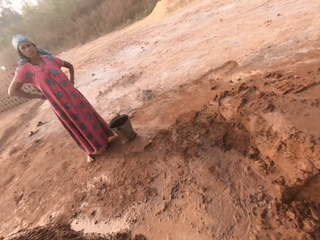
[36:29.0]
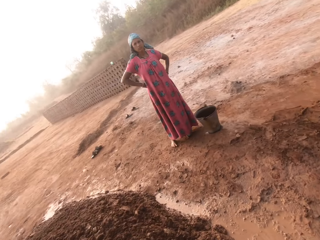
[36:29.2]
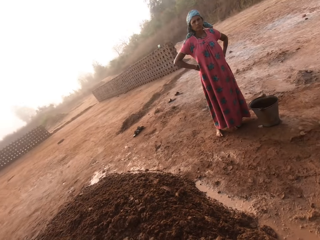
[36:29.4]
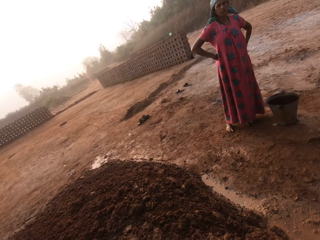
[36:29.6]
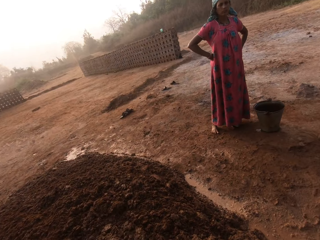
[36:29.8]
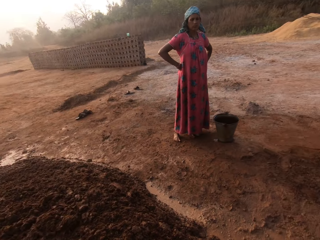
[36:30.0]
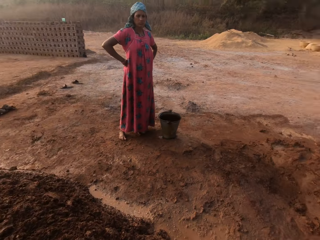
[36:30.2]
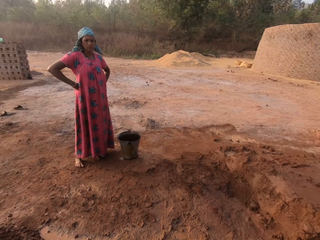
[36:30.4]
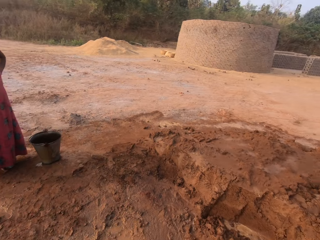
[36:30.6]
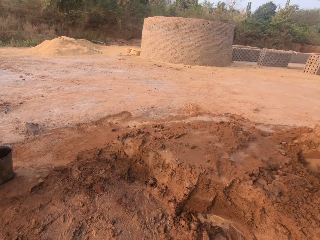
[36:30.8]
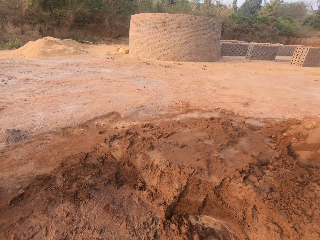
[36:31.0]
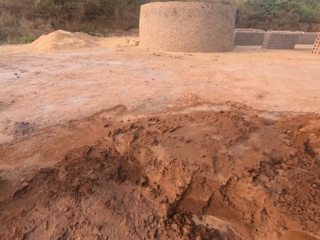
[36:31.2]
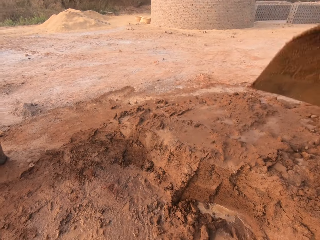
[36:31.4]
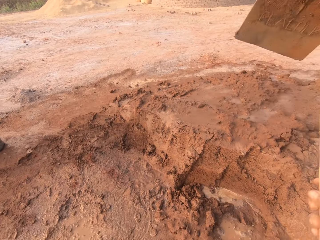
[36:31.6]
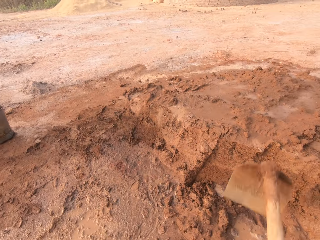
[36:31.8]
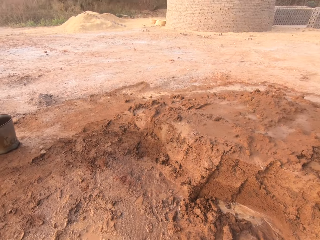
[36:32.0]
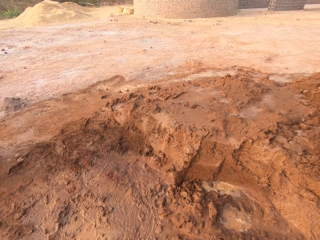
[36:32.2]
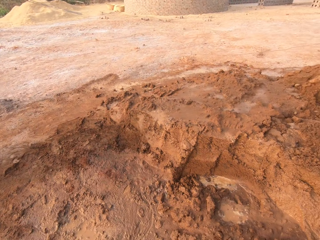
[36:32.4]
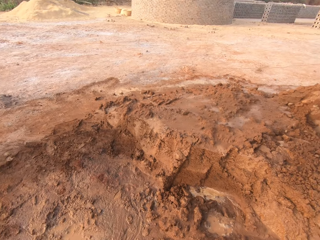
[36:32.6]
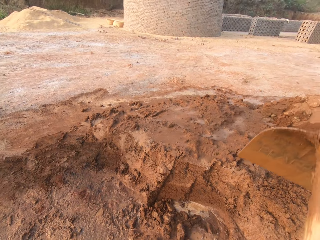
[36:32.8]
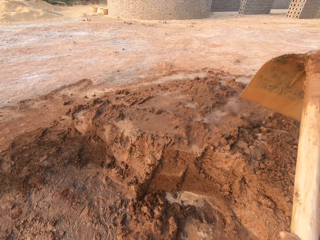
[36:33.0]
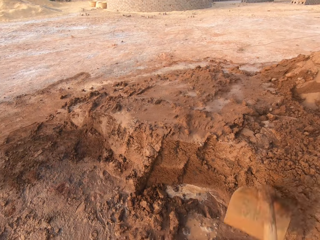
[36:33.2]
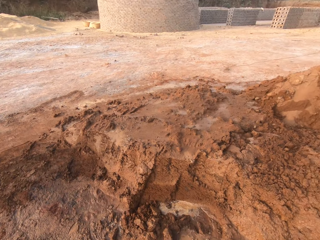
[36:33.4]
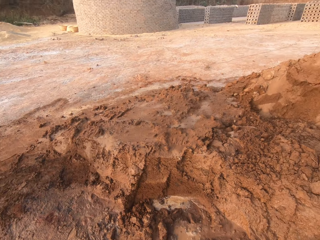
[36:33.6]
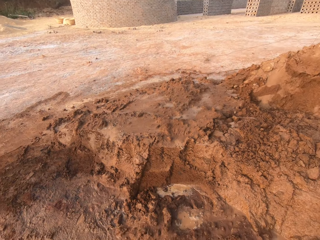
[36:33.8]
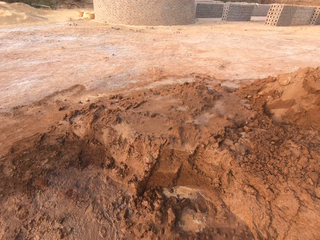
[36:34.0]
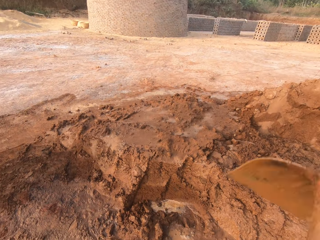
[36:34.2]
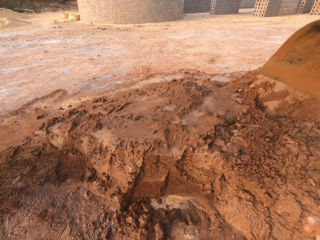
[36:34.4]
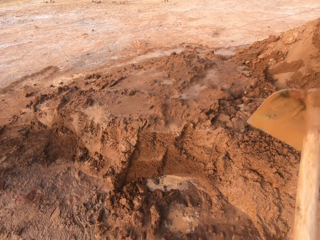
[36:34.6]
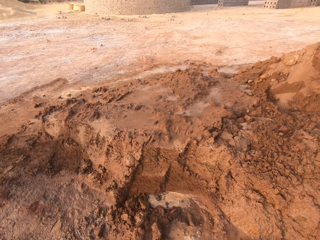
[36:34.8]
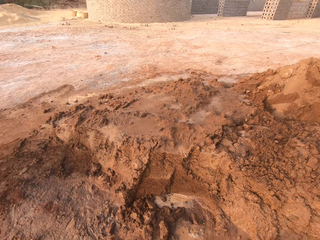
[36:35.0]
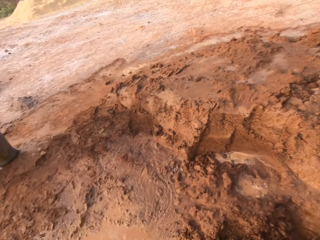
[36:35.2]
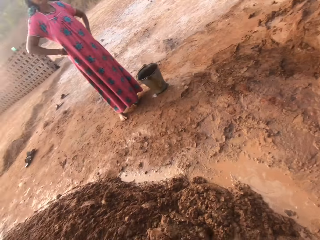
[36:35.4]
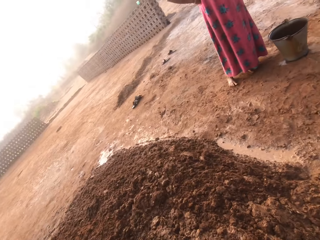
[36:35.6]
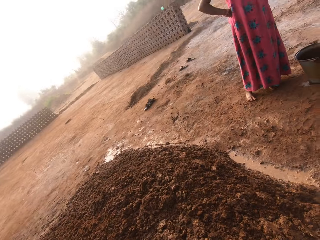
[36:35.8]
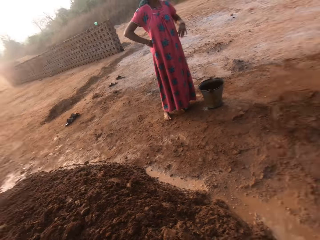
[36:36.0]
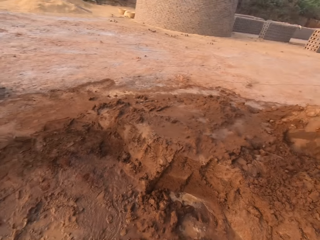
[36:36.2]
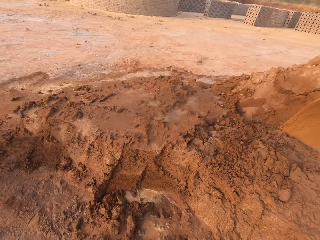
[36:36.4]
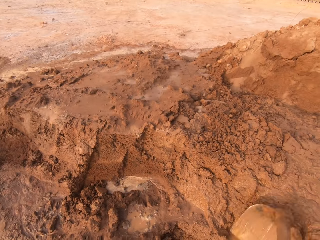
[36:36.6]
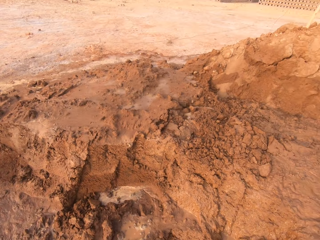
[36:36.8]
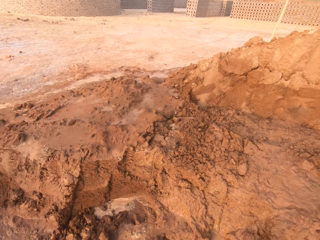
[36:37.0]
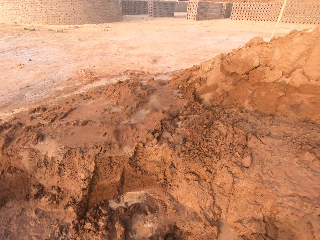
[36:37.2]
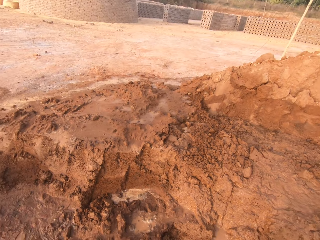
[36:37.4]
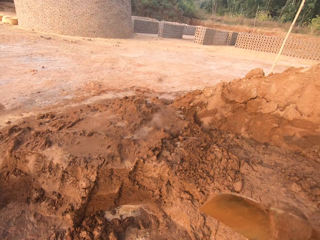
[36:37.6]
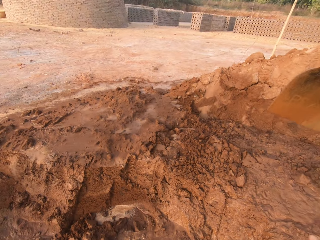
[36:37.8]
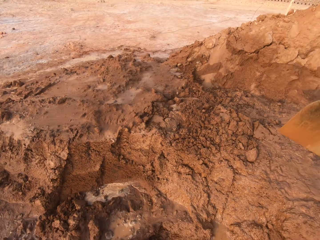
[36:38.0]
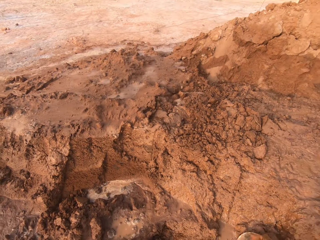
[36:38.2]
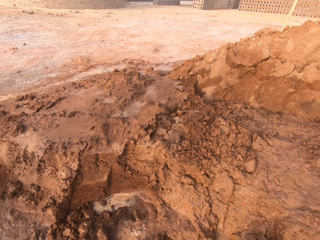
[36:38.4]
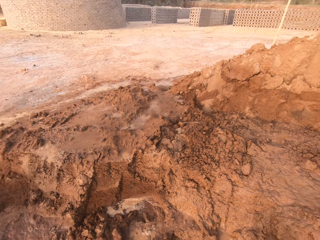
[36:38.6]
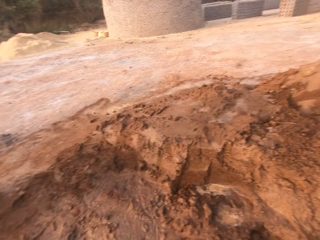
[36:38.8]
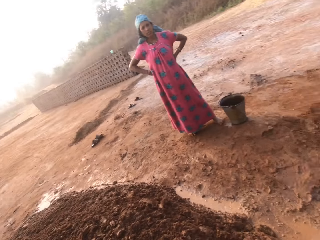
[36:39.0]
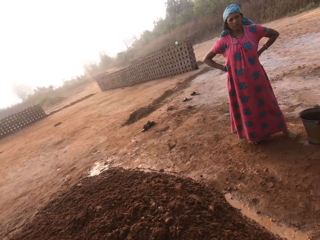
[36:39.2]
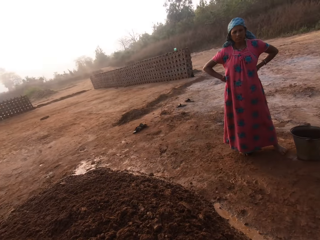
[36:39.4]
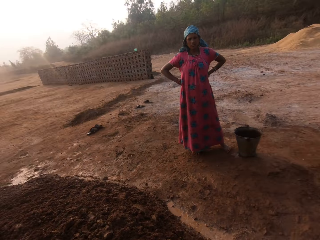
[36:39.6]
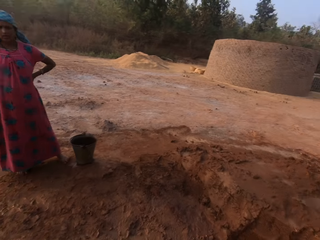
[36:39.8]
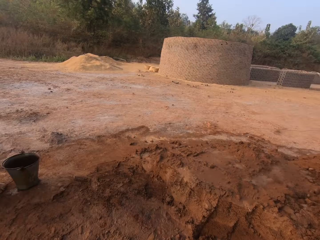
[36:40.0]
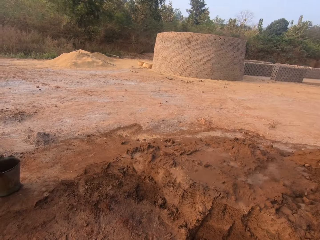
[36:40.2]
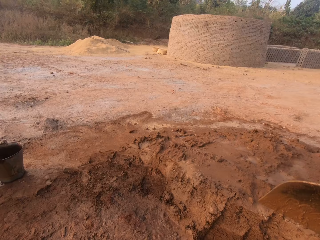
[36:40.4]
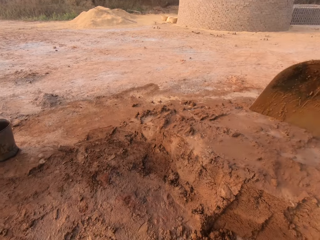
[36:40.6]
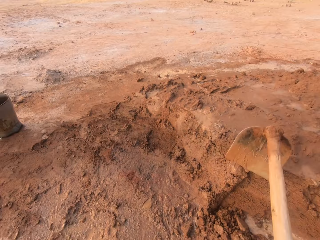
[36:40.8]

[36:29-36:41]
The camera wearer looks around. They dig the ground with a hoe in both hands.

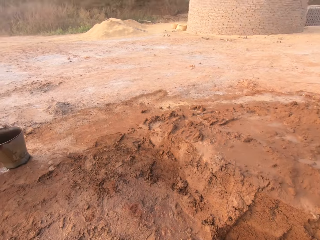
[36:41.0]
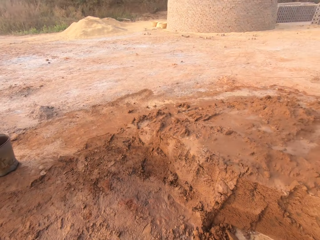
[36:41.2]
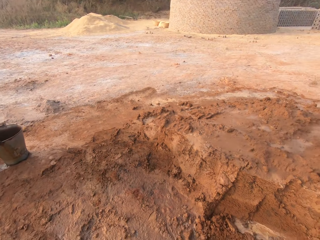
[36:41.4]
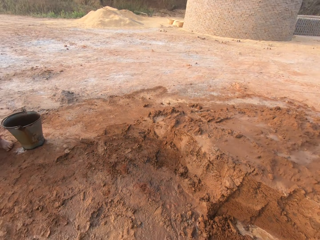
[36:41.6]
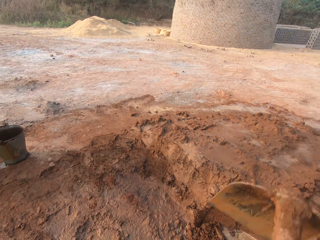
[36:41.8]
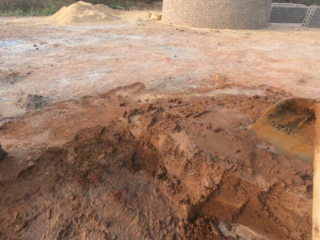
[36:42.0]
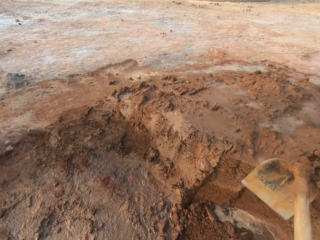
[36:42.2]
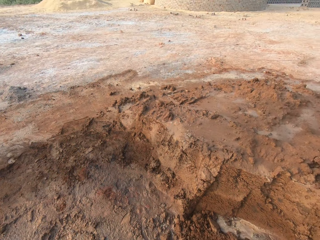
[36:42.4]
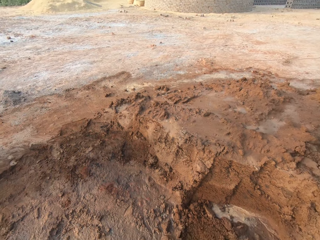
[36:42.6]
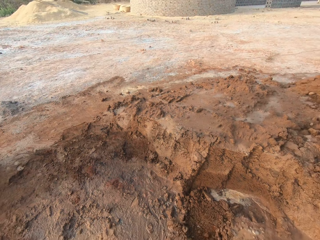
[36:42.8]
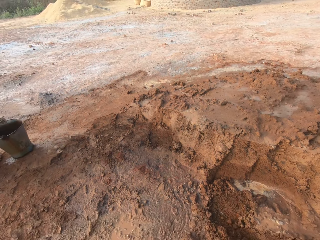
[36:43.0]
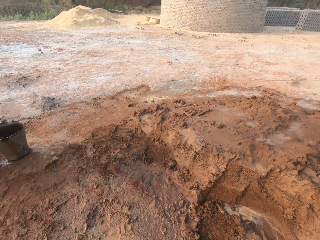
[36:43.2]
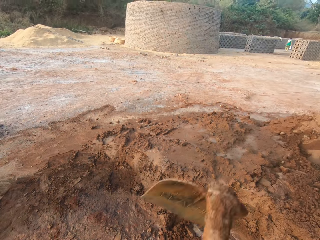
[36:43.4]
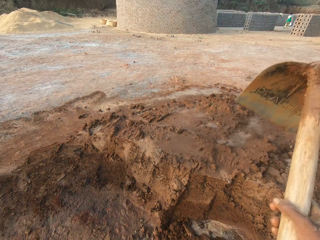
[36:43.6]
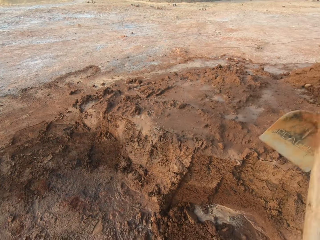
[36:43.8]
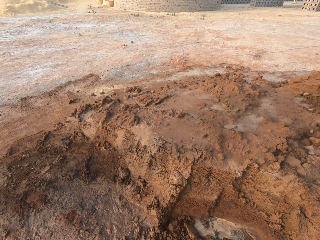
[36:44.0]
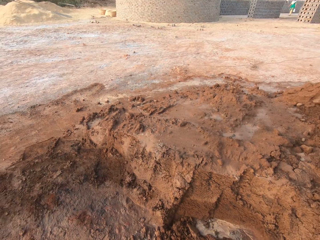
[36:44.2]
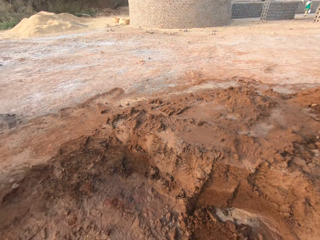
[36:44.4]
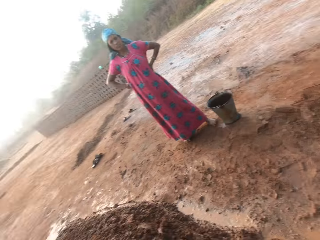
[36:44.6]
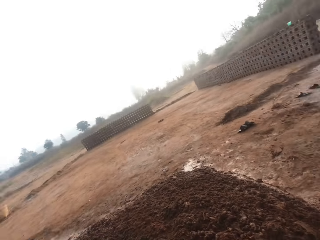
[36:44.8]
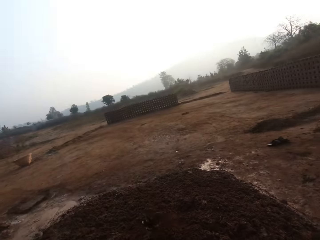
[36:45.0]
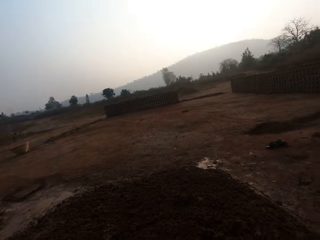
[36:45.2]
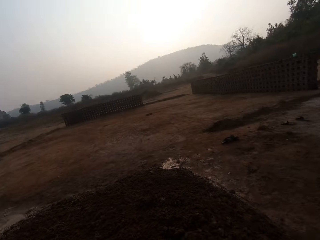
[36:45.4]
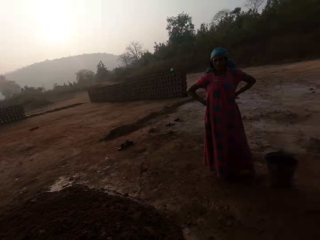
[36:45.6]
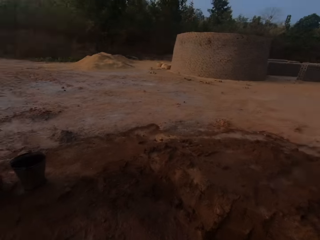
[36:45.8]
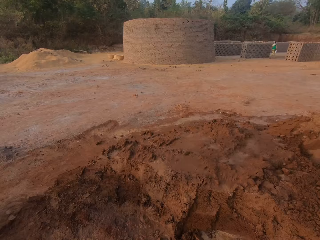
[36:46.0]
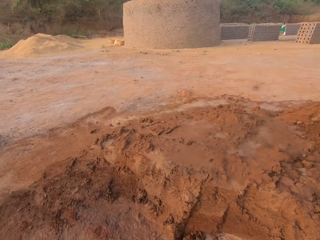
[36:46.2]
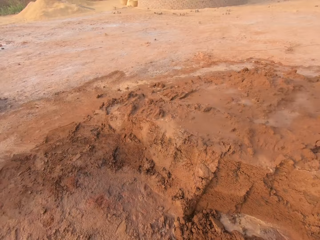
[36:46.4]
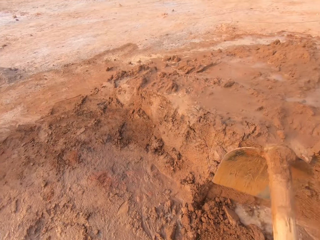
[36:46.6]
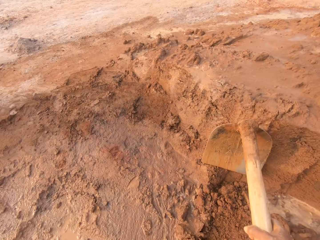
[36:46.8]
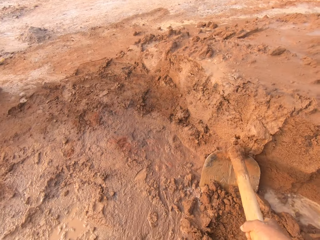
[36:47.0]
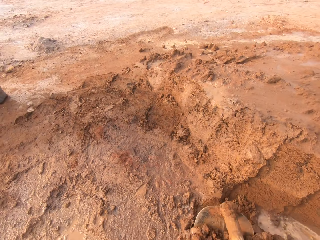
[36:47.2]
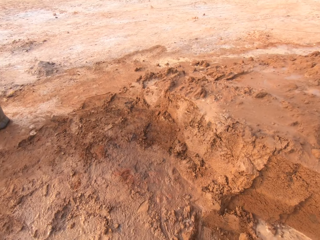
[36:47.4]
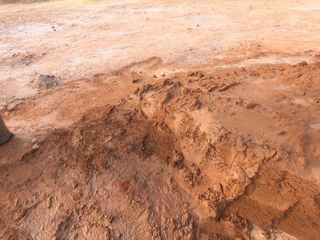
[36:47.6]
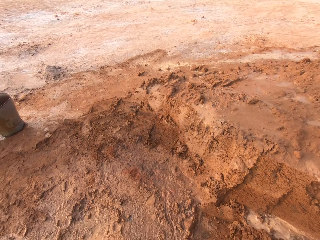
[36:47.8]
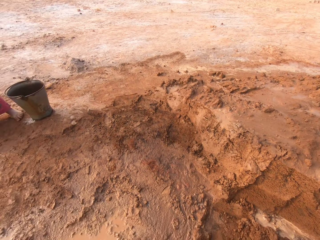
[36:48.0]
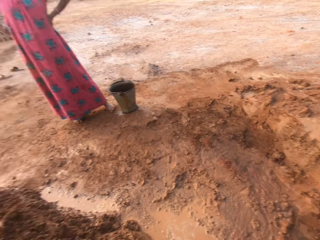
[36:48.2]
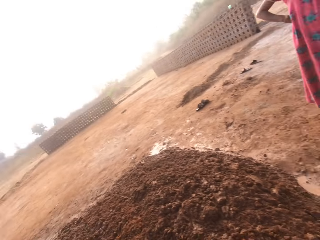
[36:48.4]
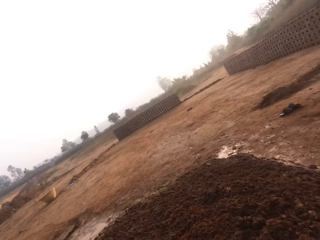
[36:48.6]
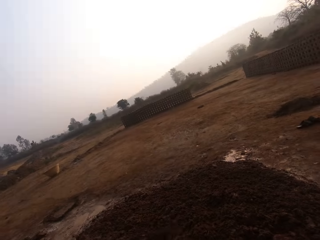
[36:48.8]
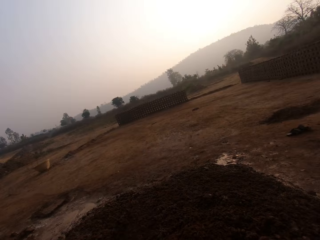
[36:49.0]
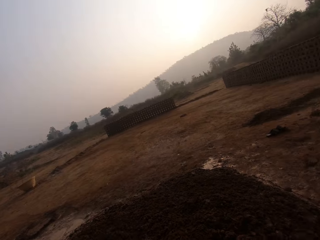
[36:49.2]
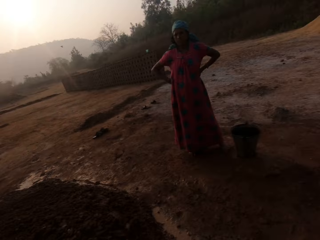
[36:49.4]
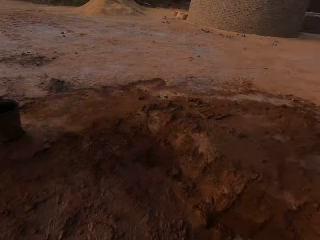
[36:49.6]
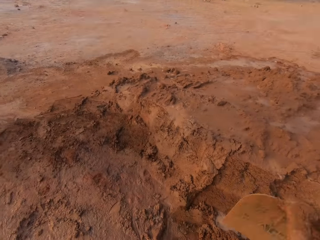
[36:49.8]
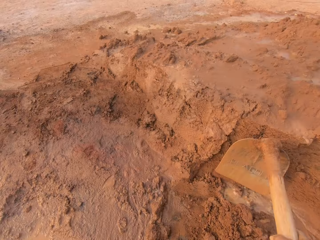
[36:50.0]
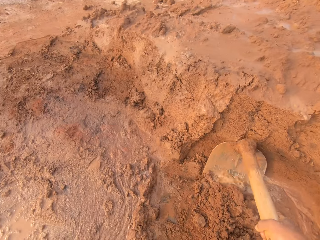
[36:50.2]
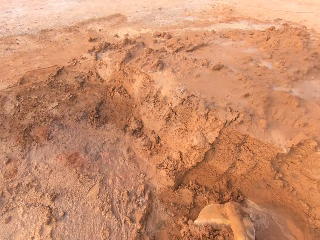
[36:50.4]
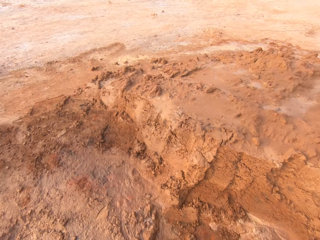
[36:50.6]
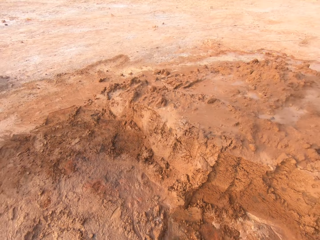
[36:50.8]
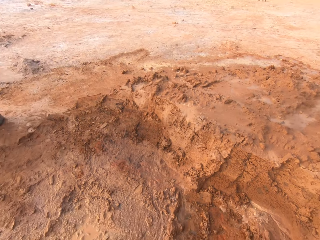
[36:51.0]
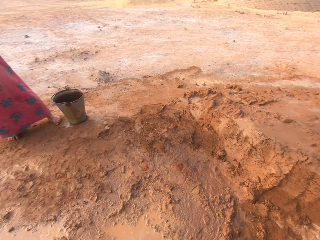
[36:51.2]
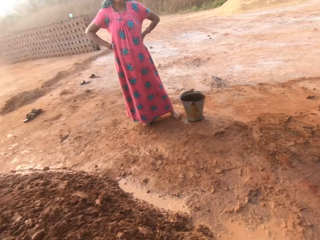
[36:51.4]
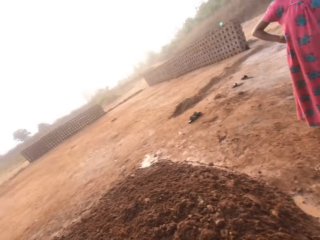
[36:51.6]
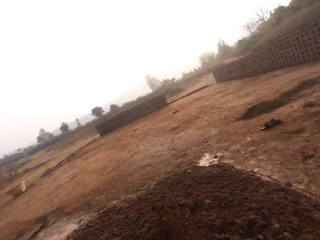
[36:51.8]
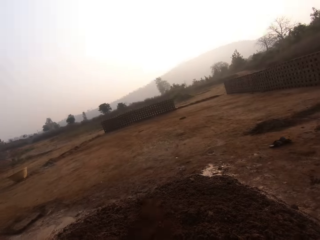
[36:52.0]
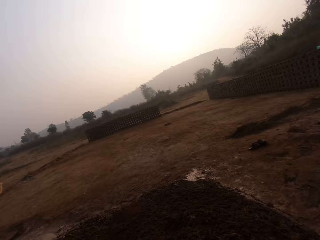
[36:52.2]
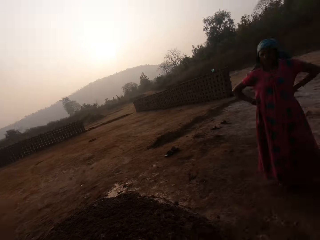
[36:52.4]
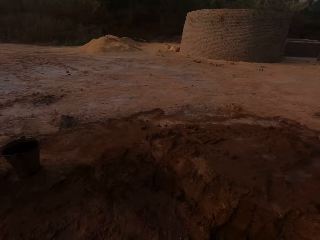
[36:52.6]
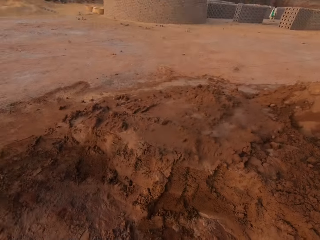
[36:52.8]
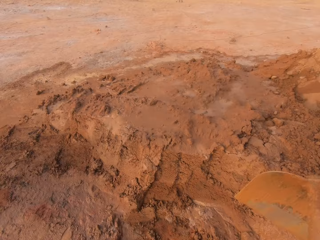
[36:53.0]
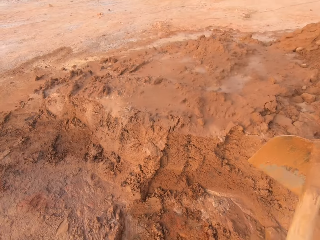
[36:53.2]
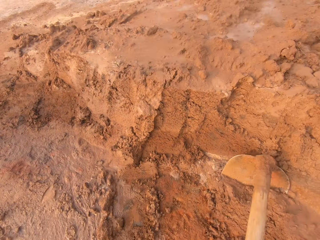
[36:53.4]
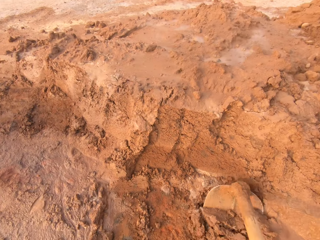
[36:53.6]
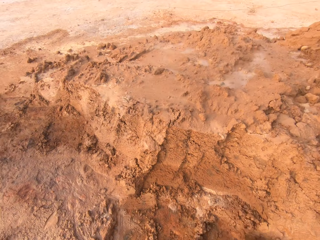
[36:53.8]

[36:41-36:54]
The camera wearer pours the sand on the ground with the hoe in both hands. They look around. They pick sand from the ground with the hoe in both hands. They move the soil with the hoe. They pour the sand on the ground with the hoe in both hands. They look around. They pick sand from the ground with the hoe in both hands. They move the soil with the hoe. They pour the sand on the ground with the hoe in both hands. They pick sand from the ground with the hoe in both hands.
